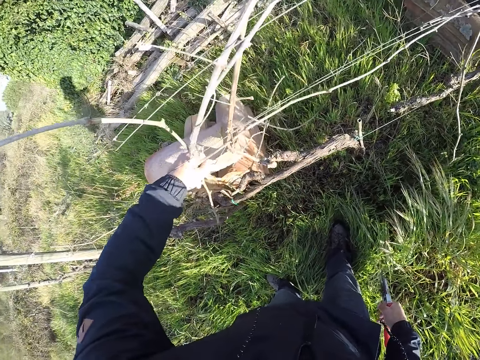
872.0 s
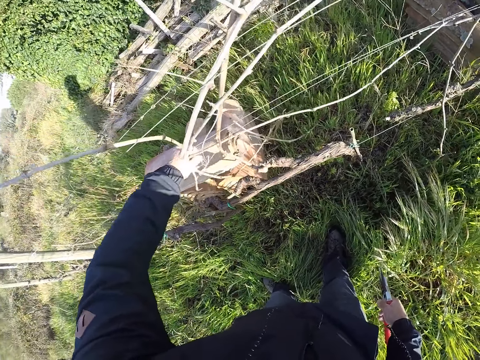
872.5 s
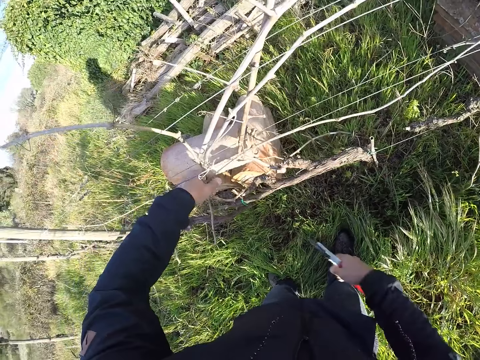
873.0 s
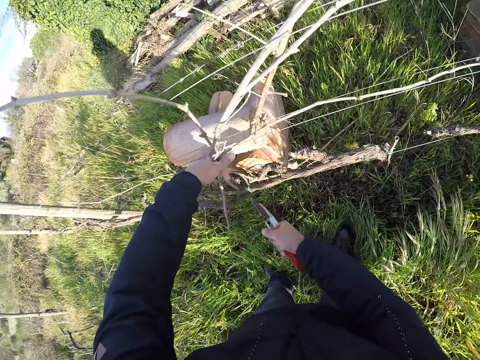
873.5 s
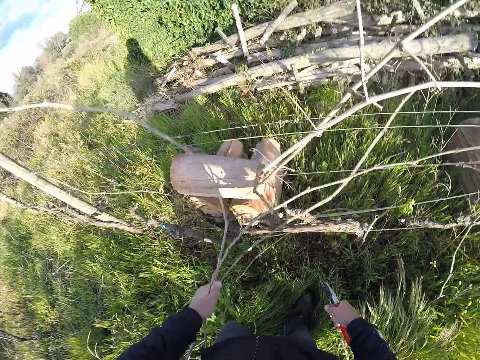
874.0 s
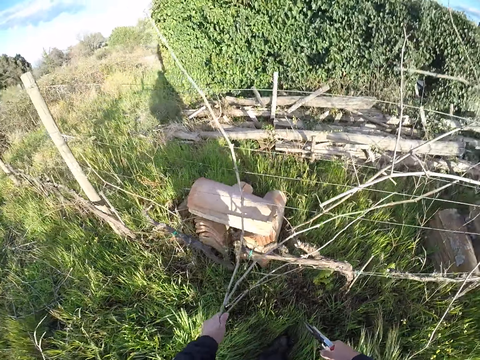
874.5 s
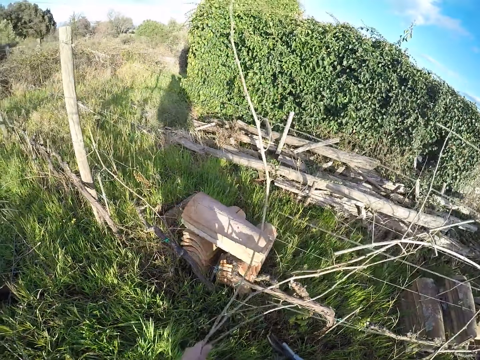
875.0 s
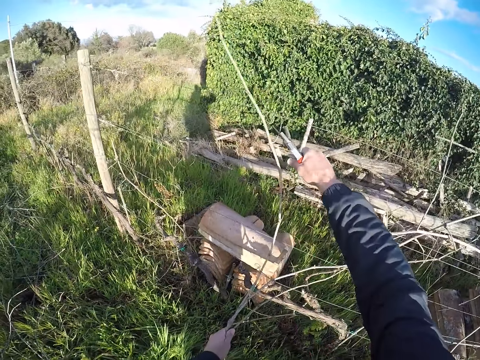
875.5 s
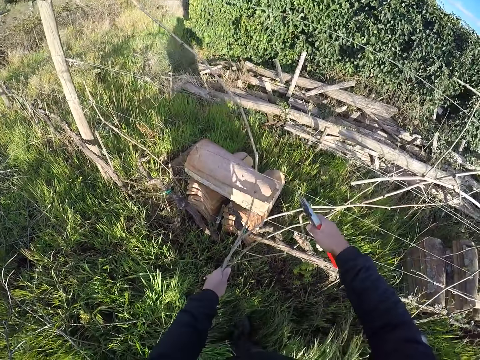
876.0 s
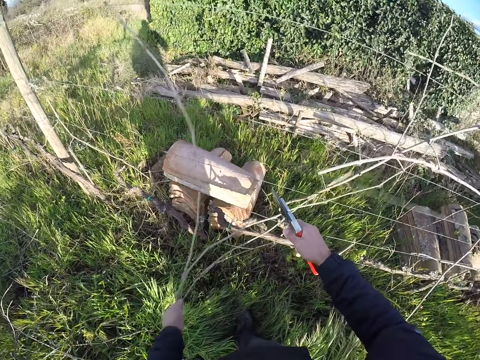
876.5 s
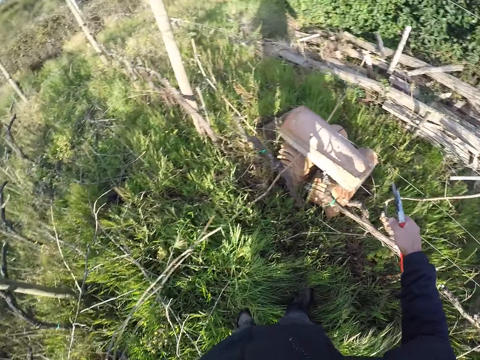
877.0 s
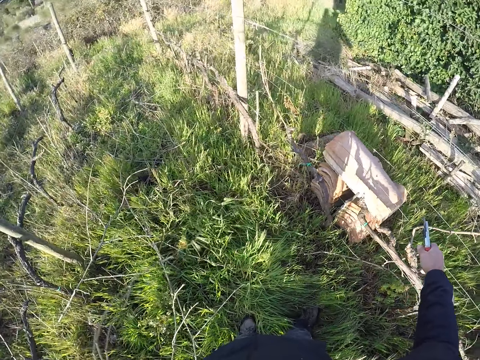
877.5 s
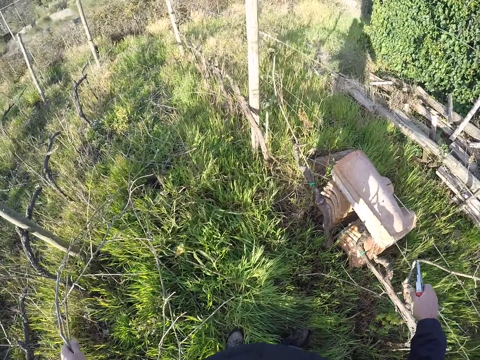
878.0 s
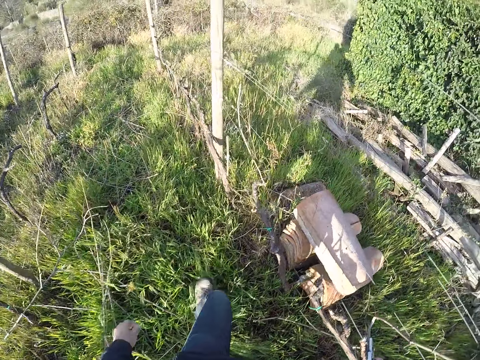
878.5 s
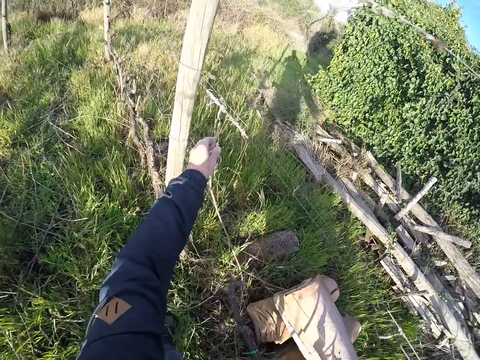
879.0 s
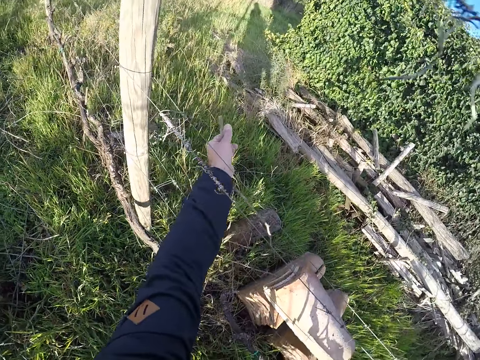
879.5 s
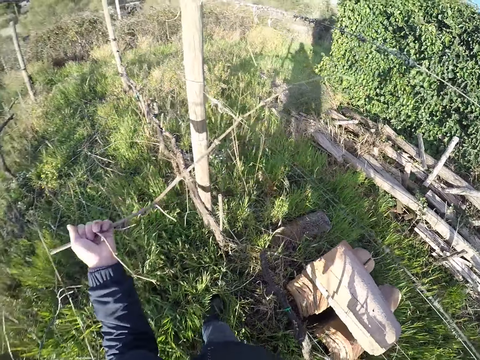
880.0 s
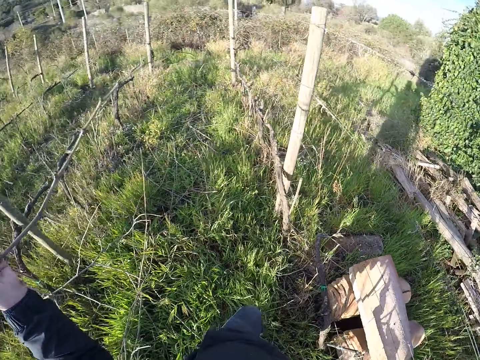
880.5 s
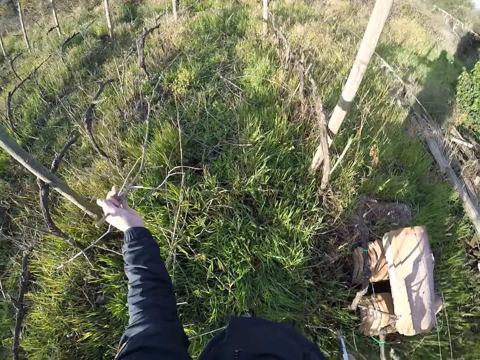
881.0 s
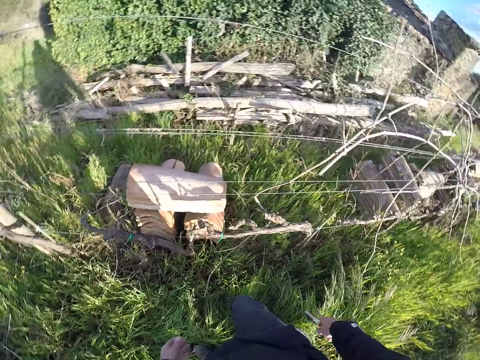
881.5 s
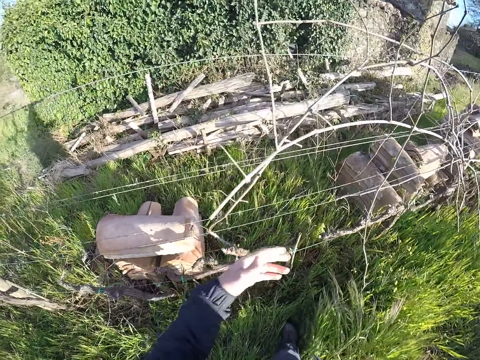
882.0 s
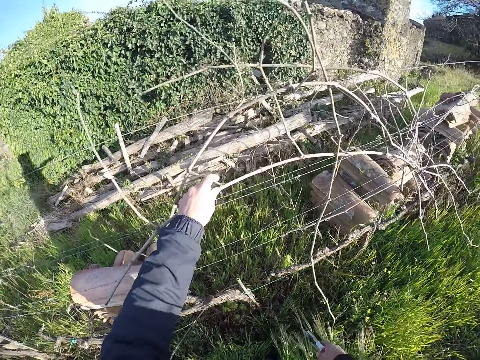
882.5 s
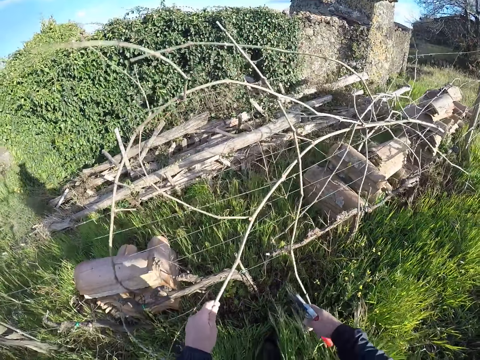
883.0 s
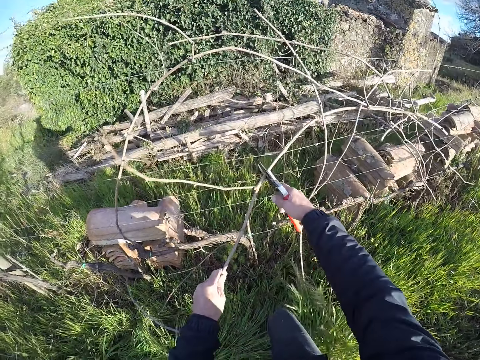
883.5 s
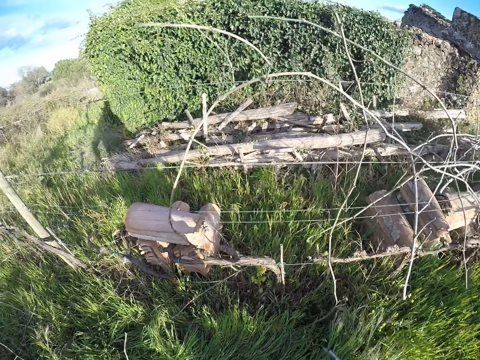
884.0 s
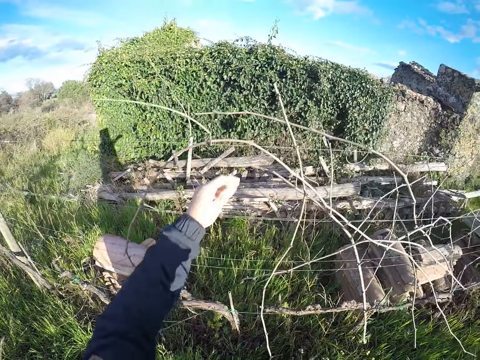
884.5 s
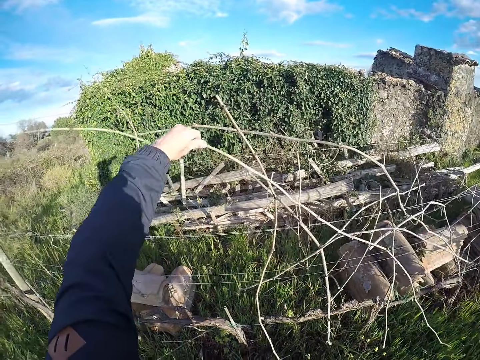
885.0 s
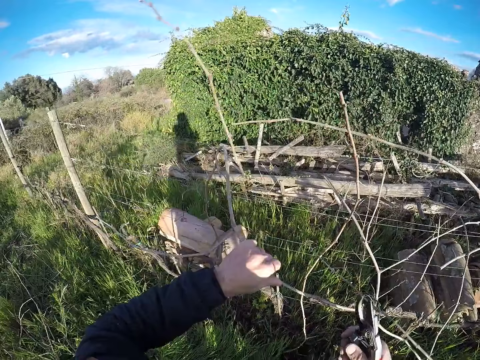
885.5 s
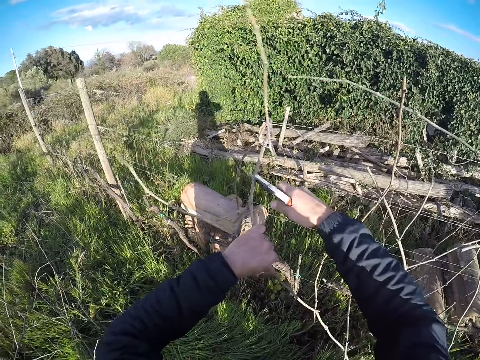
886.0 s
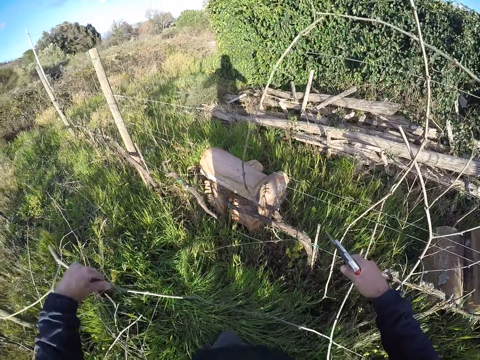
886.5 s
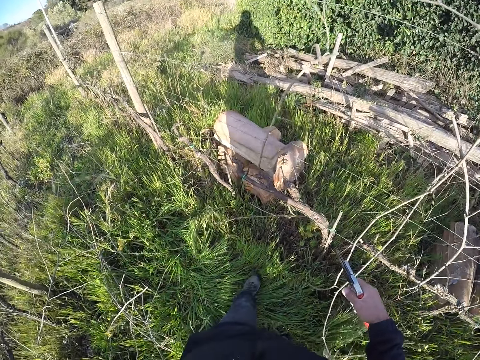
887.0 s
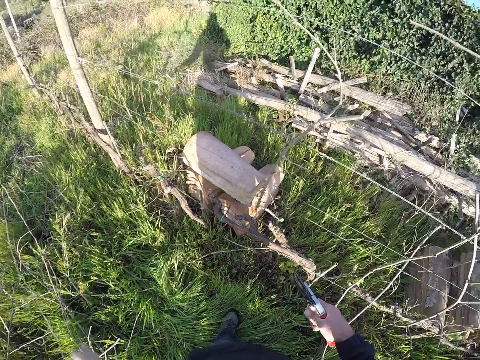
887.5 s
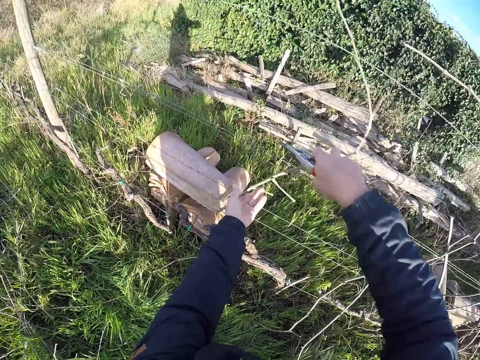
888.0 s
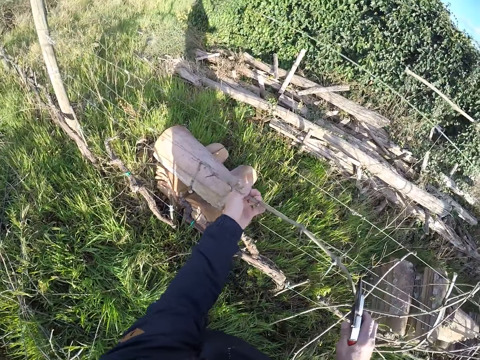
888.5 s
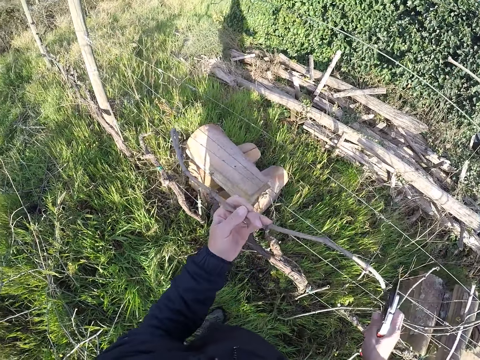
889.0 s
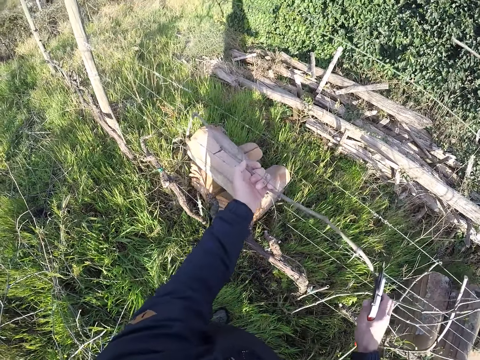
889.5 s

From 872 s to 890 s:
The camera wearer cuts the stick branch with the secateurs in his right hand. He picks a dry branch on the fence. He cuts the dry branch with the shears. He picks a dry branch on the fence. He puts the dry branch on the ground. He pulls a stick branch from the wire mesh with his left hand. He drops the stick branch on the ground with his right hand. He turns around. He pulls a stick branch from the wire mesh with his left hand. He cuts the stick branch with the secateurs in his right hand. He puts the dry branch on the ground. He pulls a stick branch from the wire mesh with his left hand. He cuts the stick branch with the secateurs in his right hand. He puts the dry branch on the ground. He pulls a stick branch from the wire mesh with both hands.

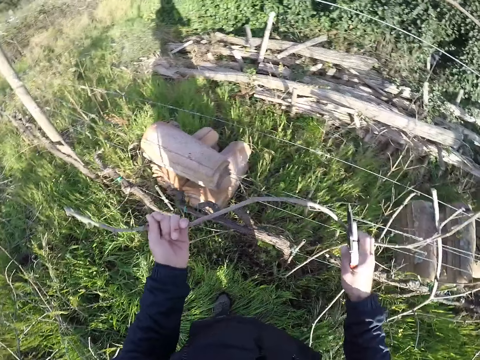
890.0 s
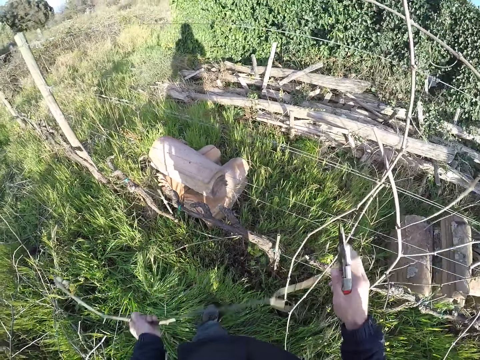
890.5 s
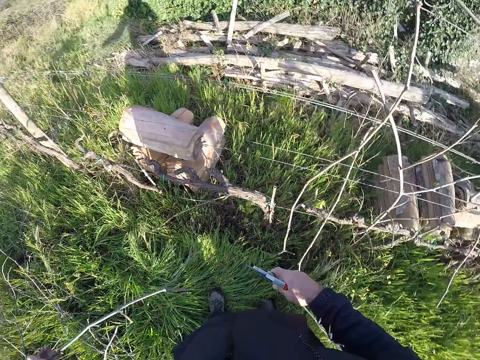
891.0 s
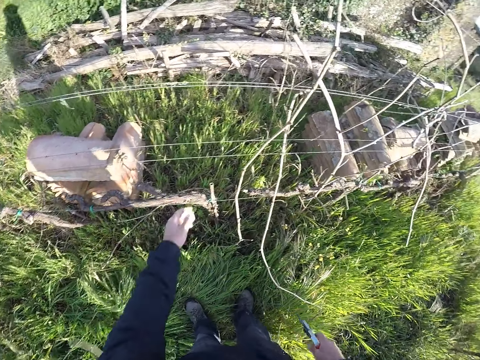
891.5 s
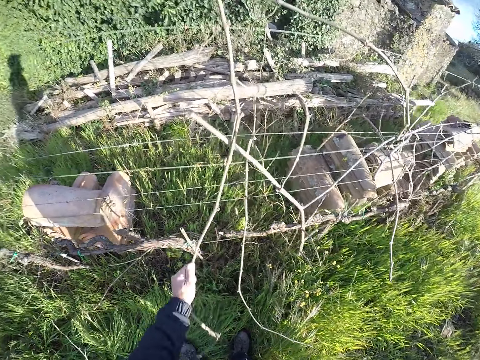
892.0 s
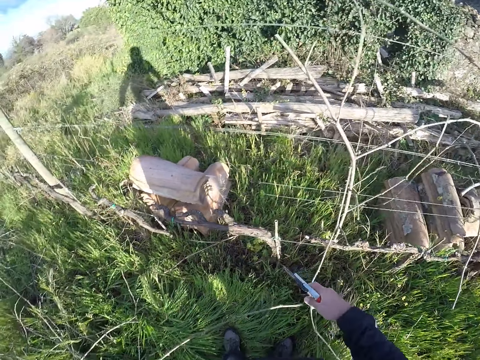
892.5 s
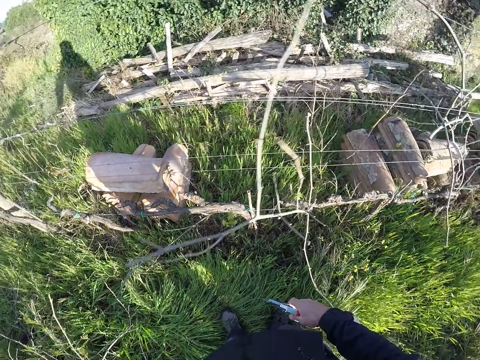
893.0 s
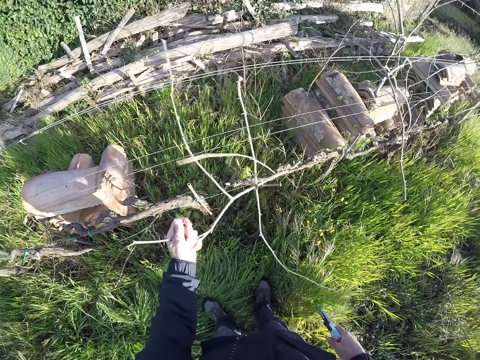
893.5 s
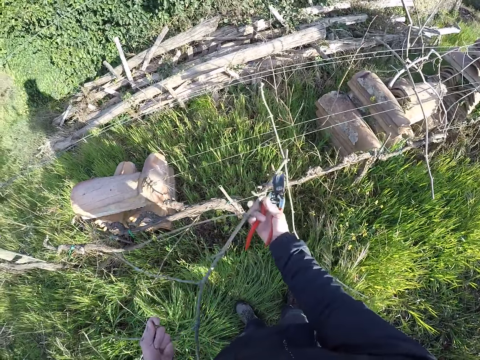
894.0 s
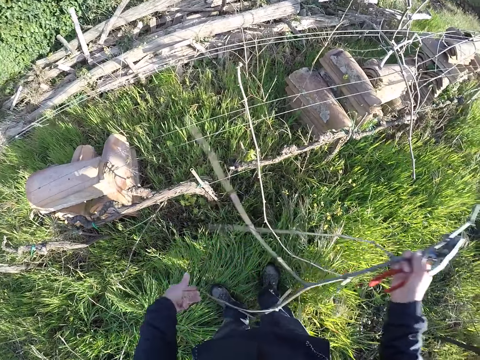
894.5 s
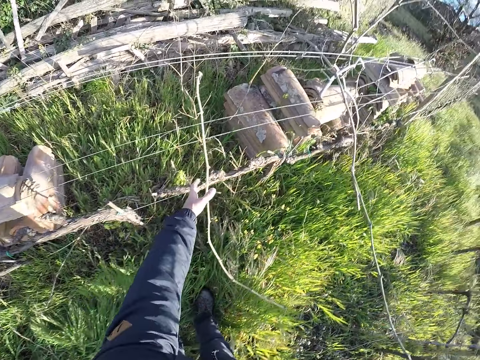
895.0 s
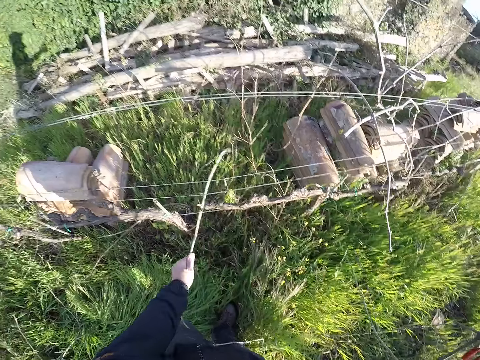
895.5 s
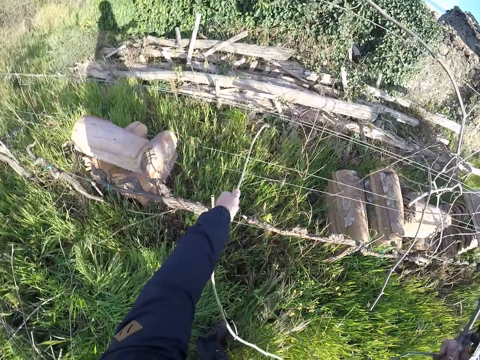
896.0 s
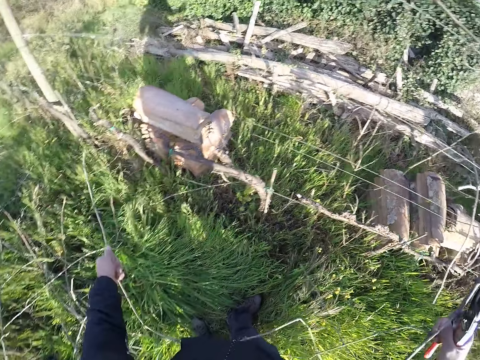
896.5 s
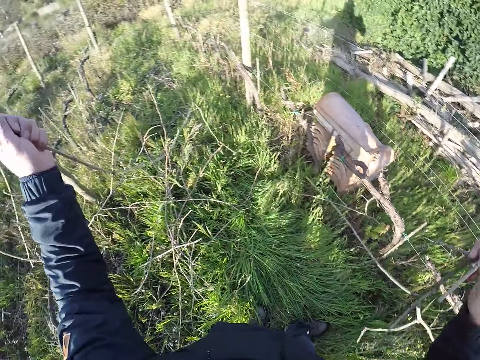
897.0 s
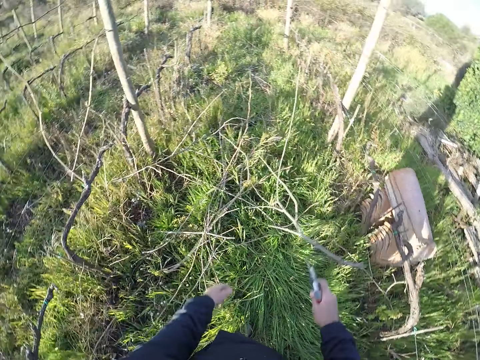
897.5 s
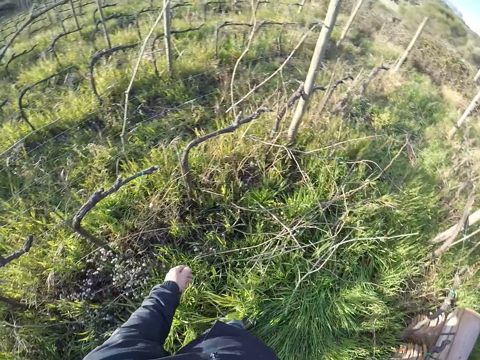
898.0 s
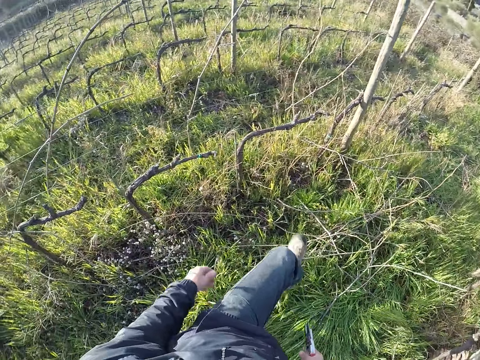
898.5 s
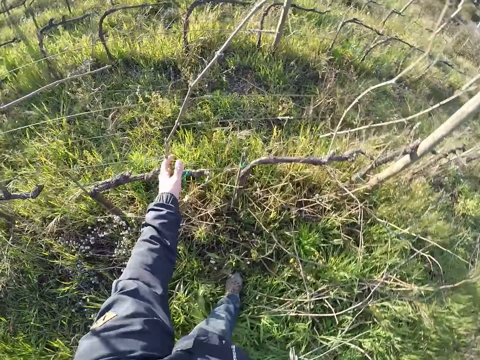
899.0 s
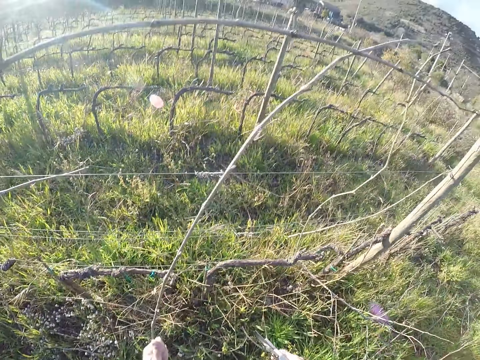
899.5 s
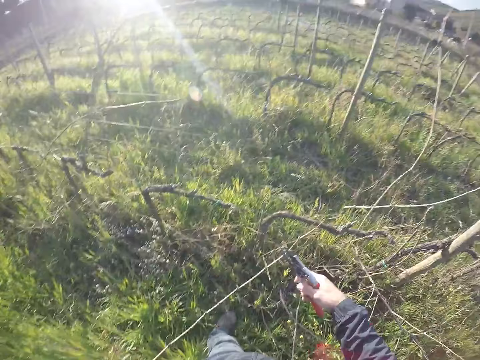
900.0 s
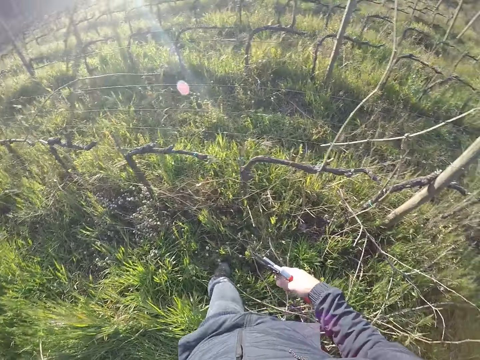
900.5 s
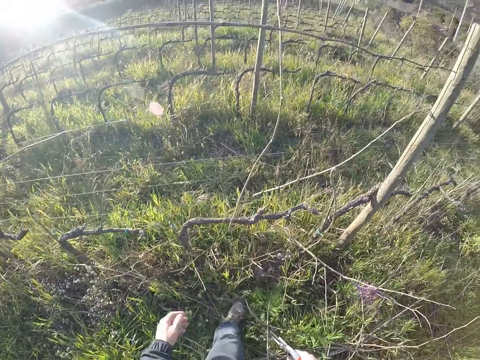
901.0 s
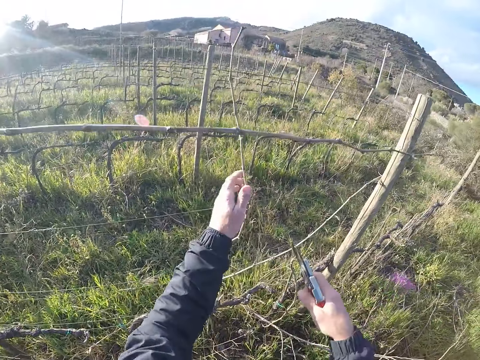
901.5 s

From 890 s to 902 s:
The camera wearer puts a dry branch on the ground. He pulls a stick branch from the wire mesh with his left hand. He puts the dry branch on the ground. He pulls a stick branch from the wire mesh with both hands. He does so again. He drops the stick branch on the ground in both hands. He pulls a stick branch from the wire mesh with both hands. He cuts the dry branch with shears, and puts the dry branch on the ground.
